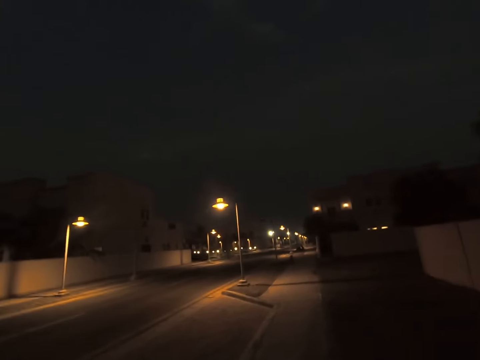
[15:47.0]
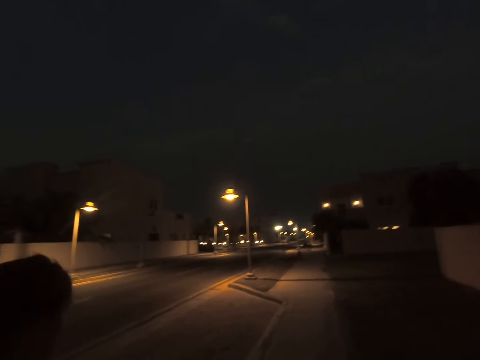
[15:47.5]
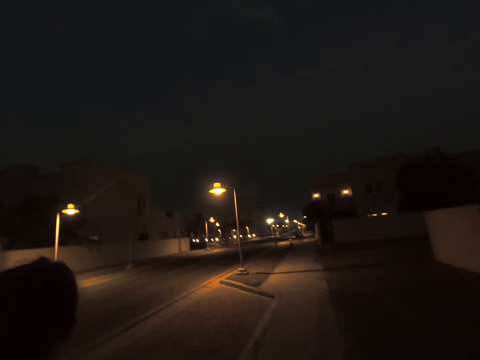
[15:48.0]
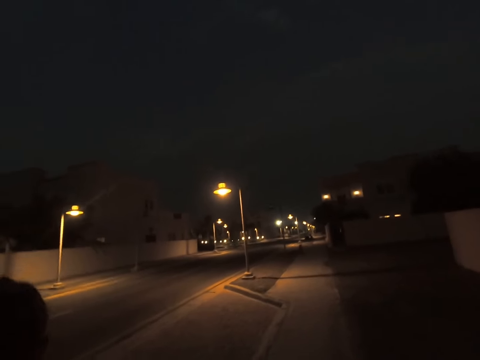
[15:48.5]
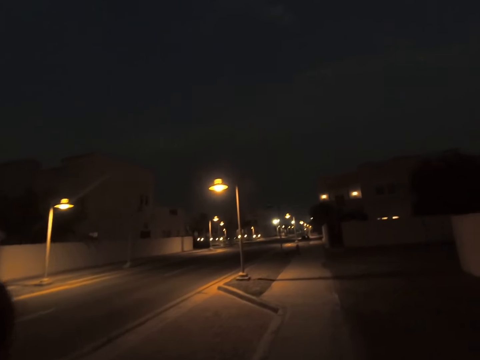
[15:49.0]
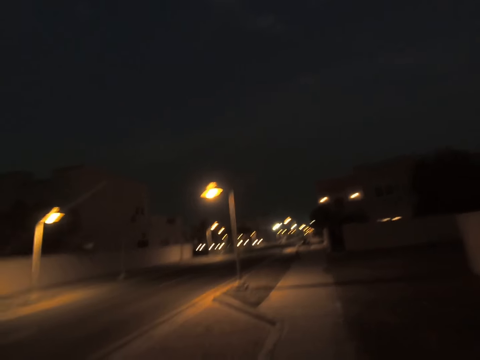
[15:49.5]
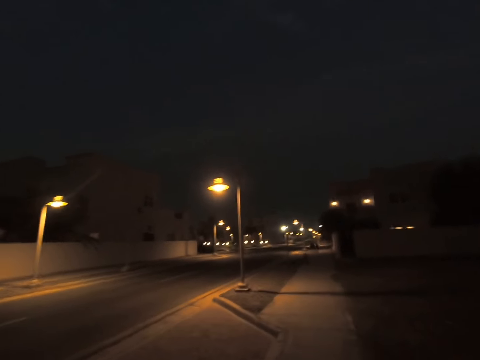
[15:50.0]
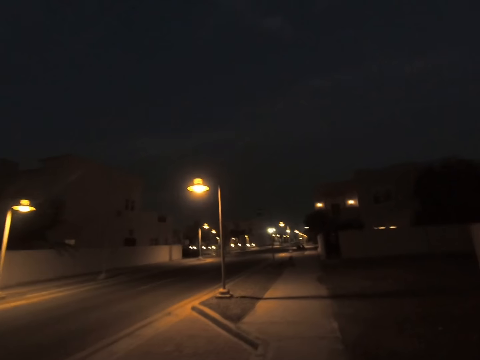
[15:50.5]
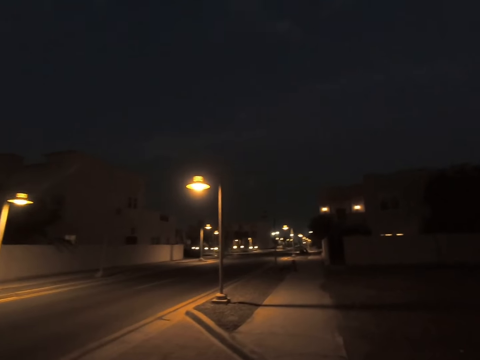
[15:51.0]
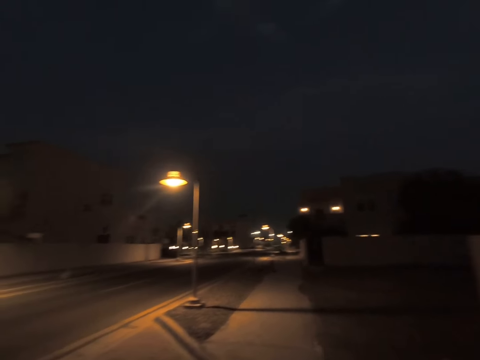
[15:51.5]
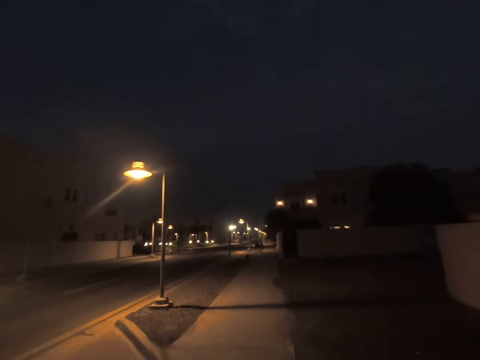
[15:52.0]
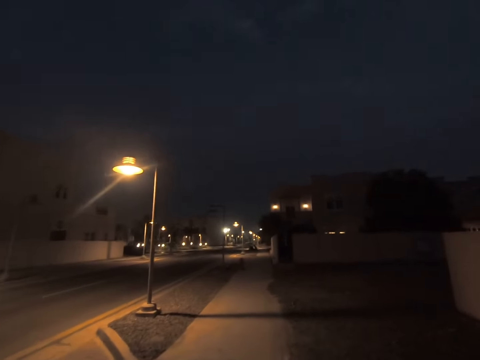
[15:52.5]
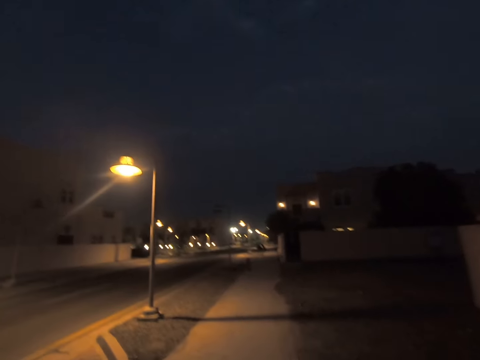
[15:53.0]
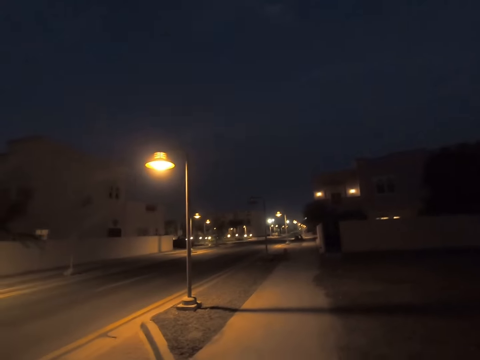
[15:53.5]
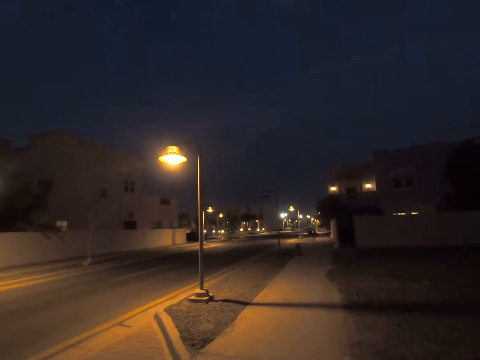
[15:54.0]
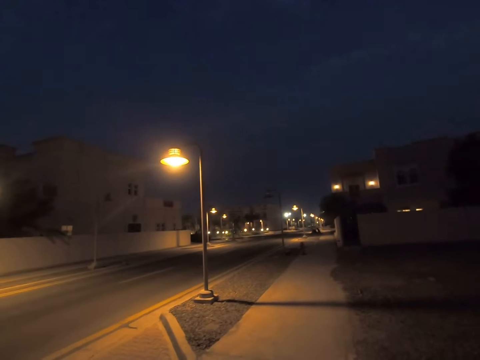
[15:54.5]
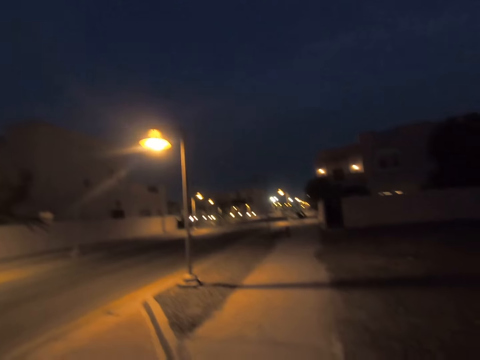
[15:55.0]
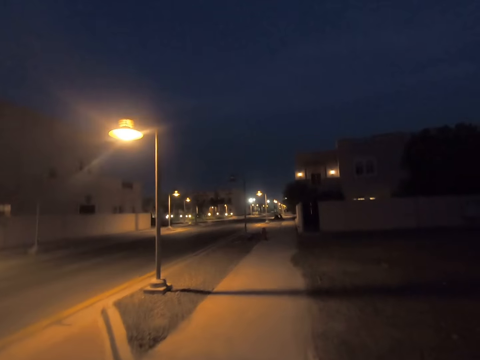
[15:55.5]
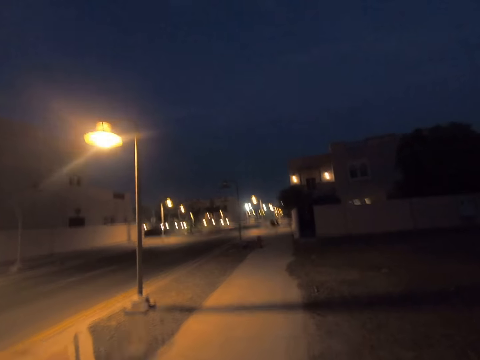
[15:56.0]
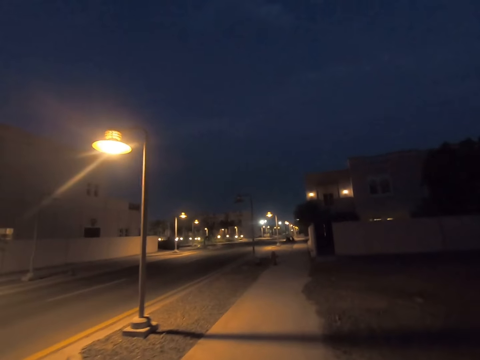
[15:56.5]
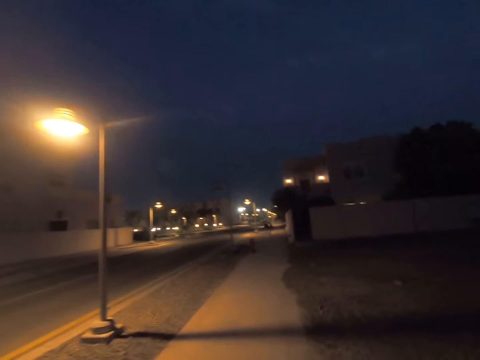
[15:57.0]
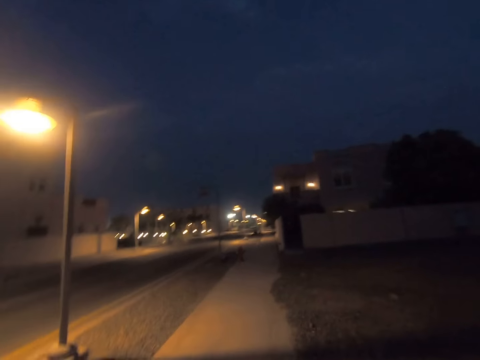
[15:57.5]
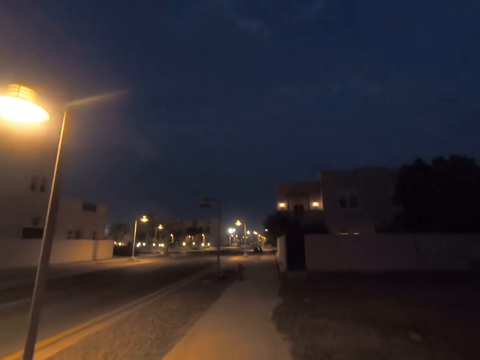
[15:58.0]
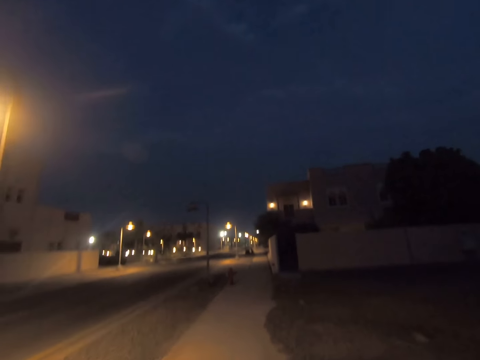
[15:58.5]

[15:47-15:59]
The camera wearer walks with a woman on the sidewalk. They walk on the sidewalk.

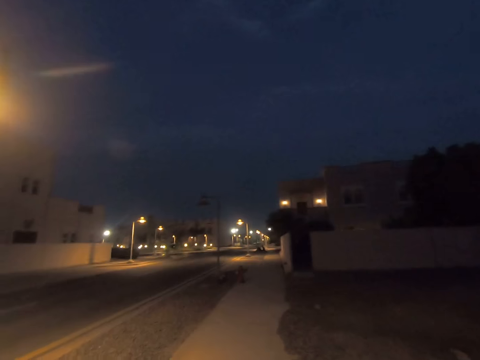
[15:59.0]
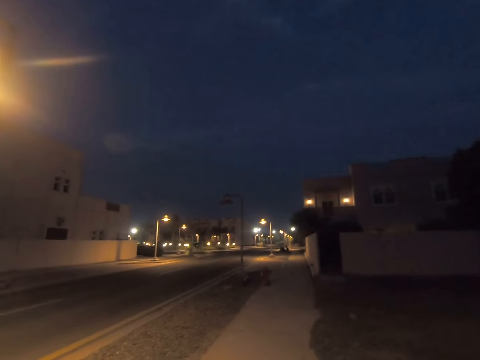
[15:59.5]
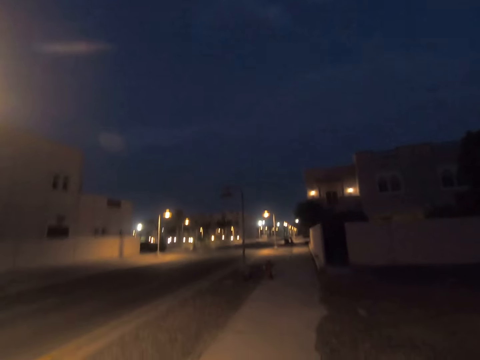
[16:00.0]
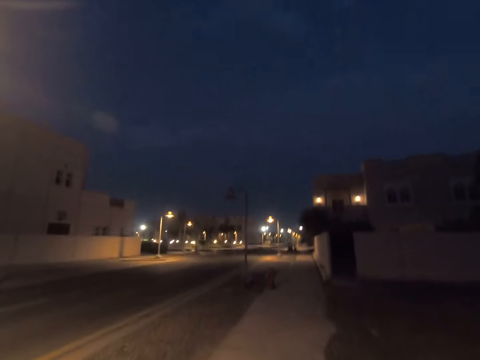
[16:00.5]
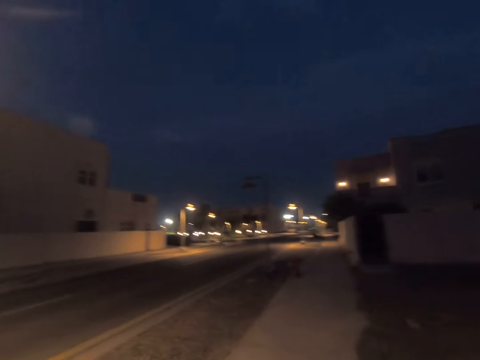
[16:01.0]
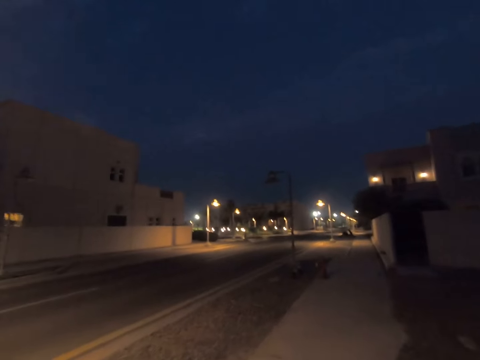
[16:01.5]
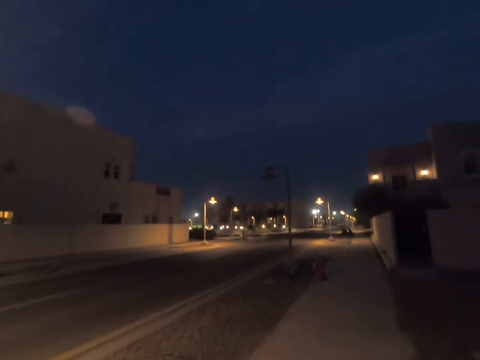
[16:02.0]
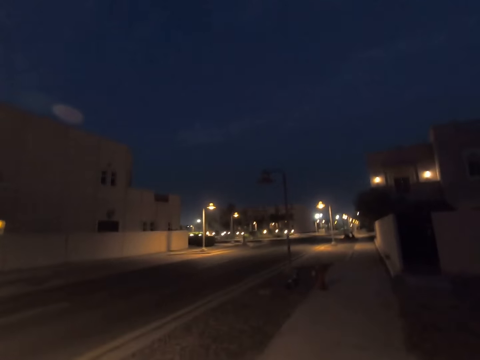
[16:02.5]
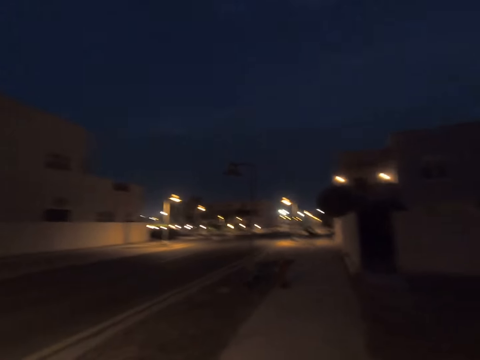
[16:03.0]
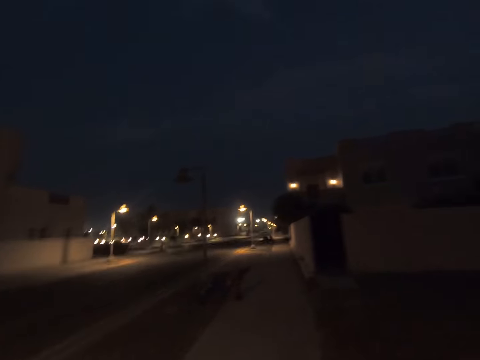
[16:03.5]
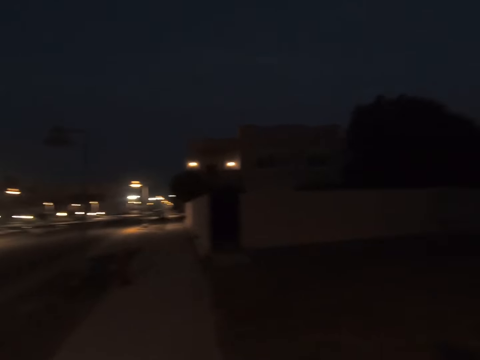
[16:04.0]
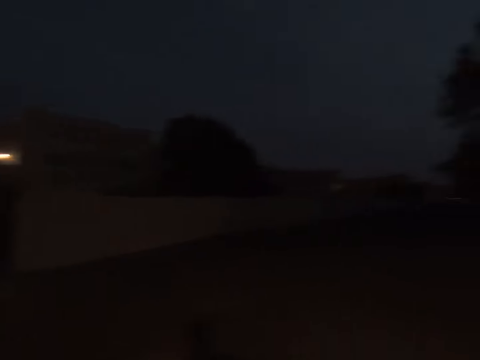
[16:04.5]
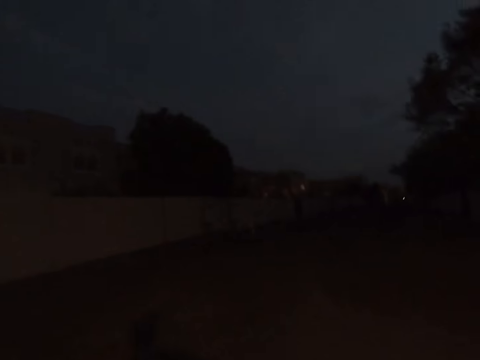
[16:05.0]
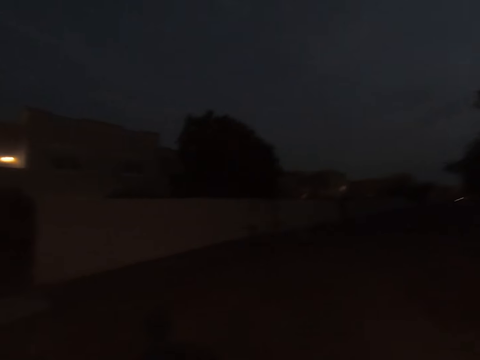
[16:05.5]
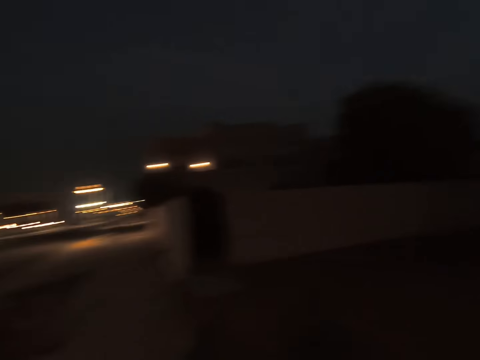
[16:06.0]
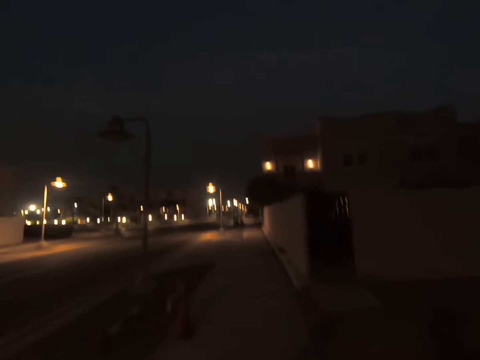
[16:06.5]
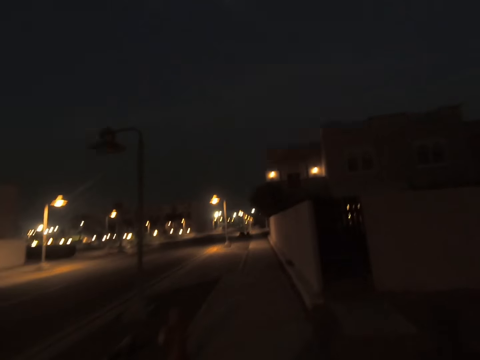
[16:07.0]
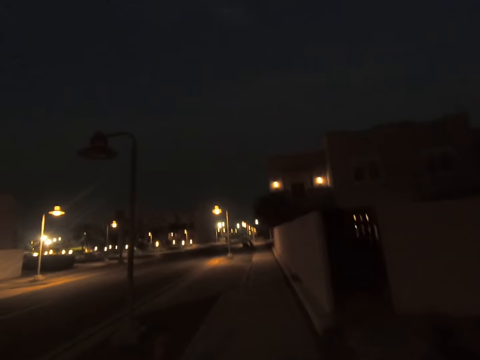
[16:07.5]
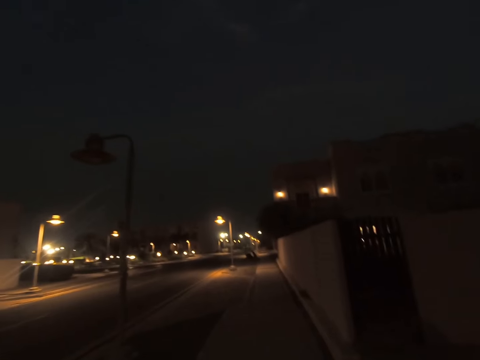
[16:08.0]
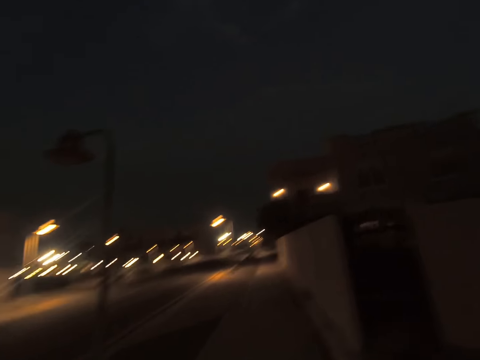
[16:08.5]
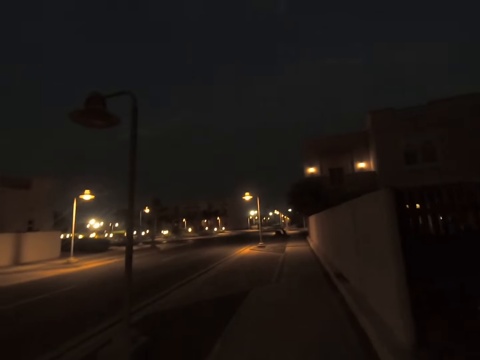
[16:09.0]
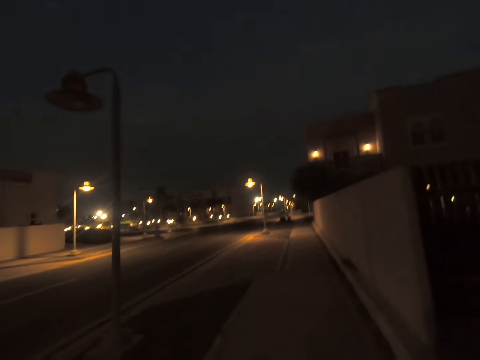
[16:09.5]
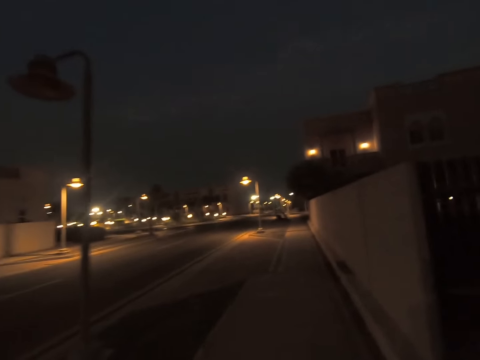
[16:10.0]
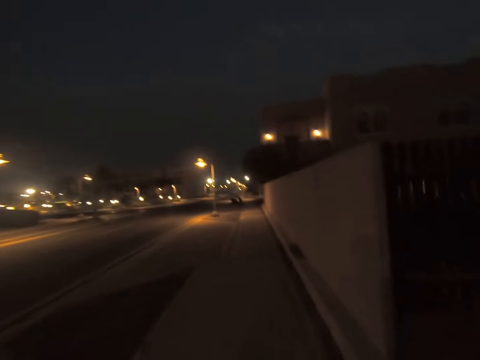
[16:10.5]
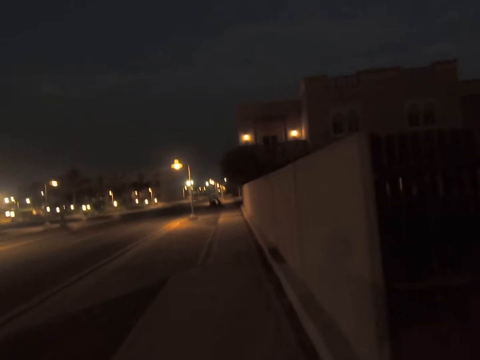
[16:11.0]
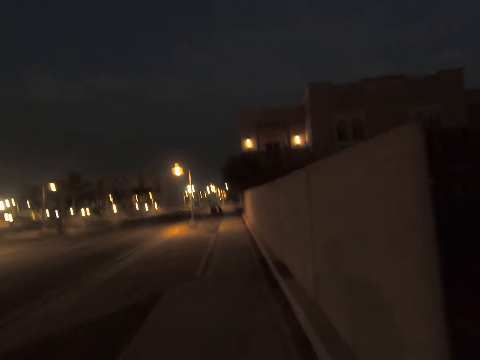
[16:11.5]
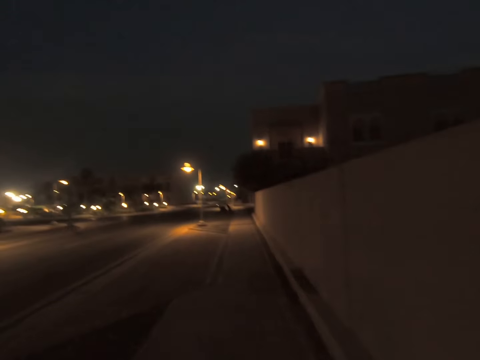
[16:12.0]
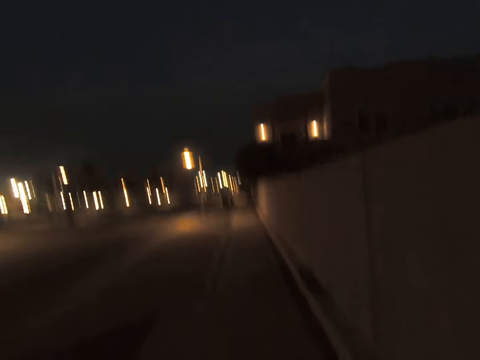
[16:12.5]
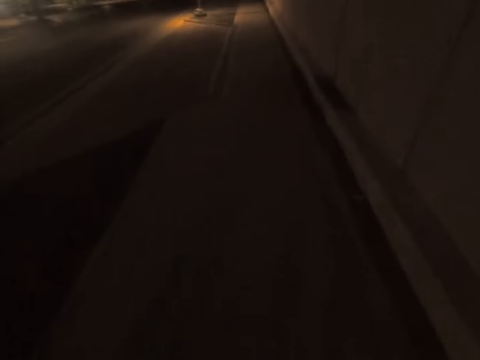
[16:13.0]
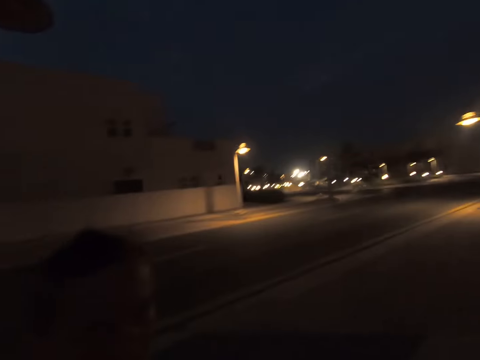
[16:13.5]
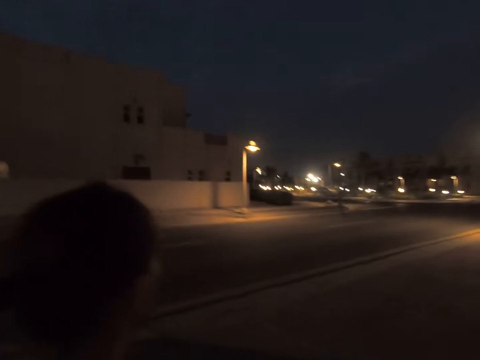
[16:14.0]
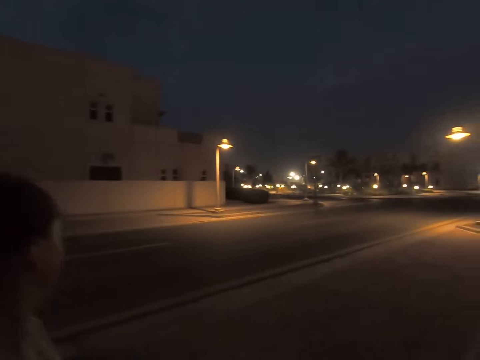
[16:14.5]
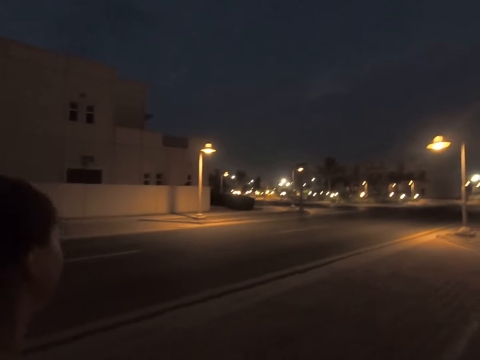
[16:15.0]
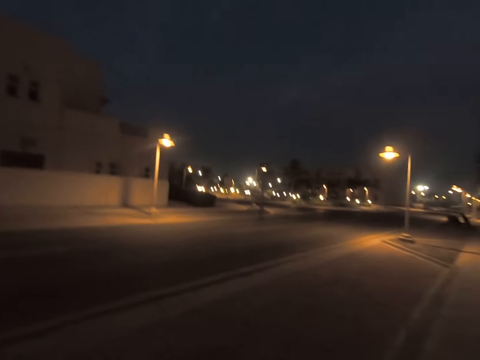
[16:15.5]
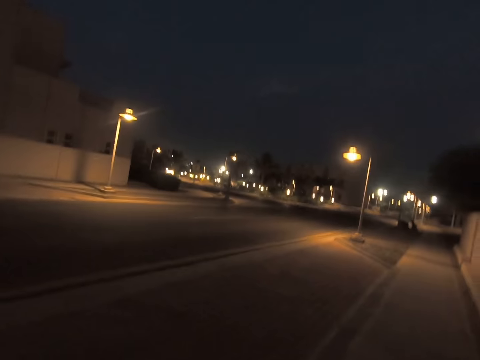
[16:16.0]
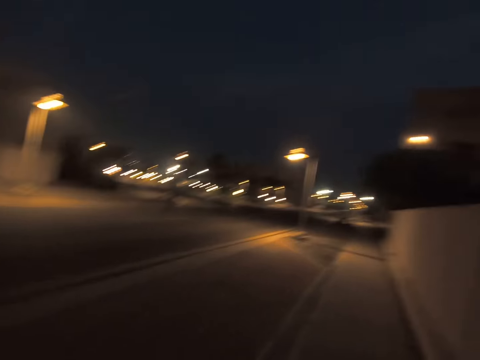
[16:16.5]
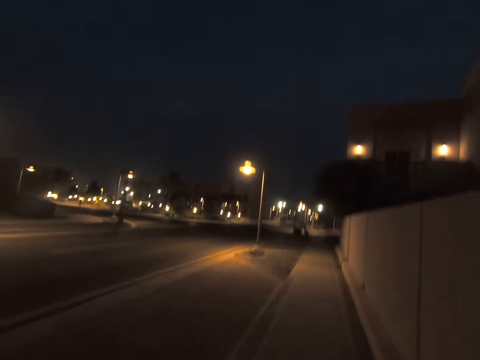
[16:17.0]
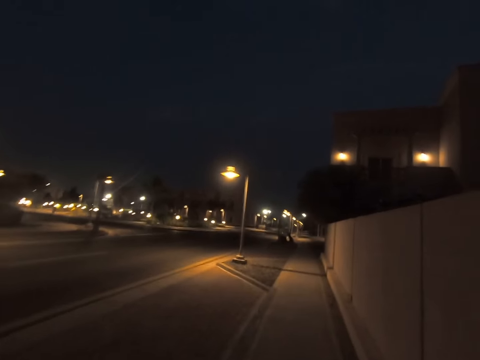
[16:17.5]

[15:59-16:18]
The camera wearer walks around. They turn their head to the right side. They walk on the sidewalk. They stare at a woman. They walk on the sidewalk.
